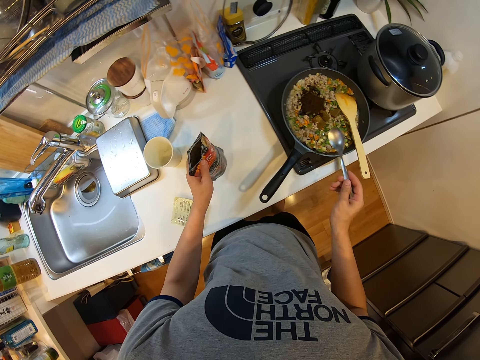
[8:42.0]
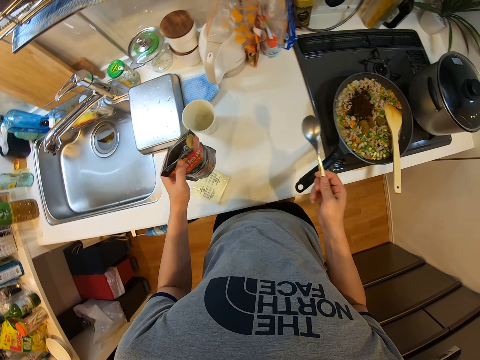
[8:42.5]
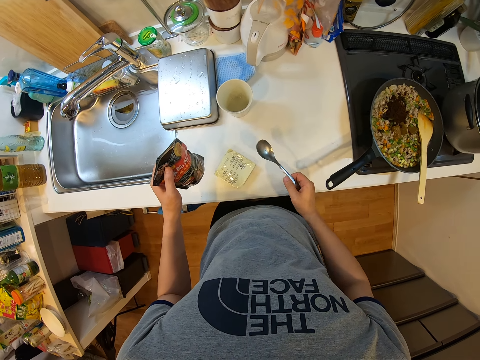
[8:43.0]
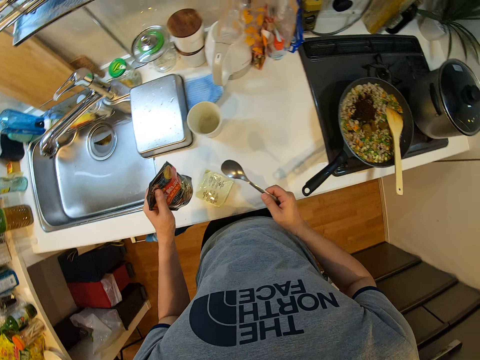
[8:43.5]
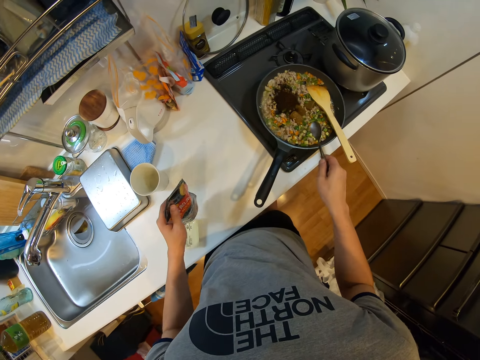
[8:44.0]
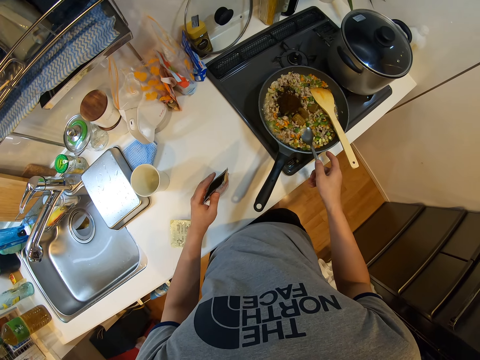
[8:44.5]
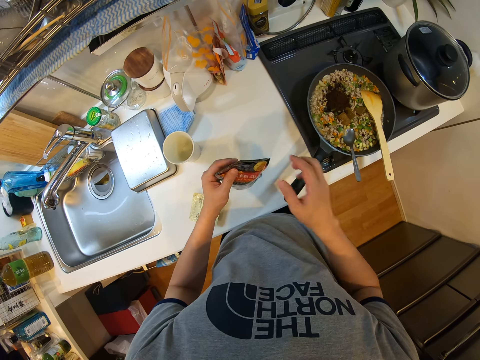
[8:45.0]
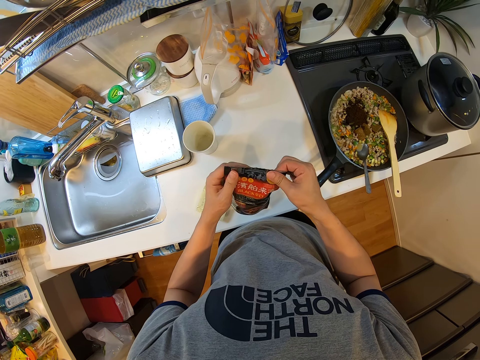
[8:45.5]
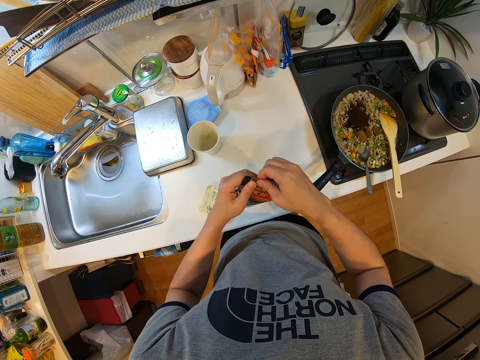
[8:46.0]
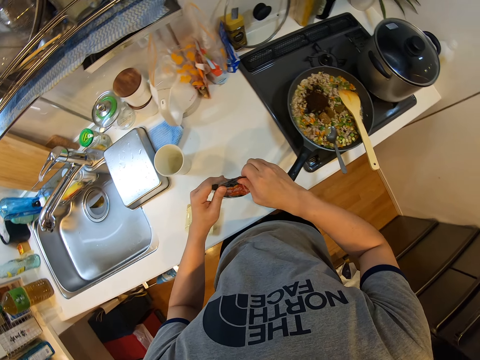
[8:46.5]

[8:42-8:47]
The camera wearer moves the paste on the table. He puts the spoon on the frying pan. He closes the seasoning powder packet with his hands.

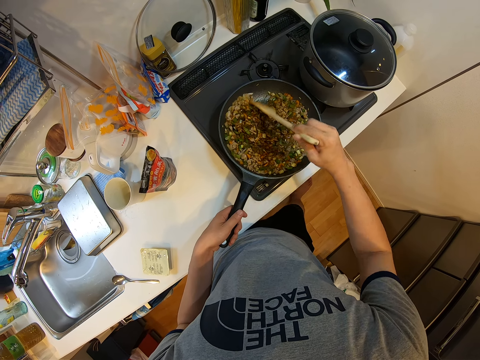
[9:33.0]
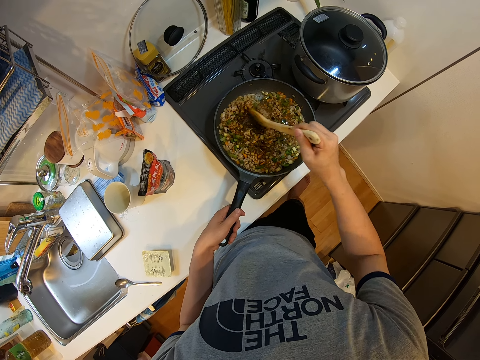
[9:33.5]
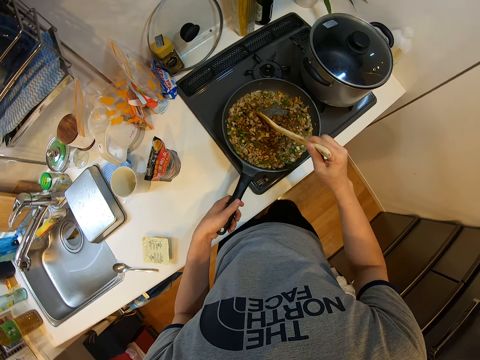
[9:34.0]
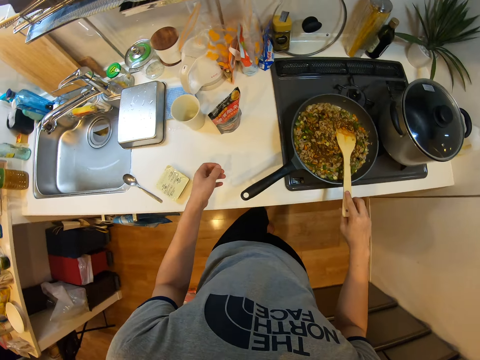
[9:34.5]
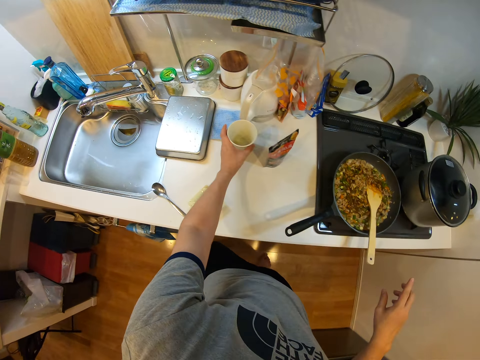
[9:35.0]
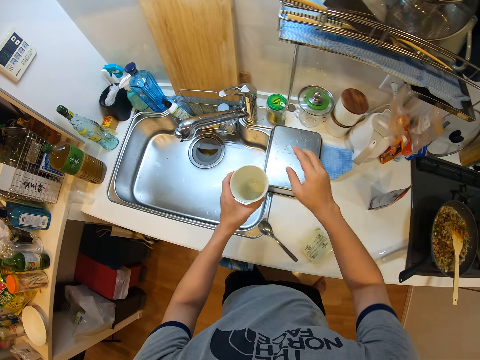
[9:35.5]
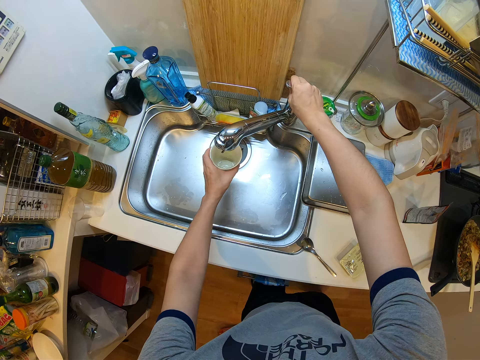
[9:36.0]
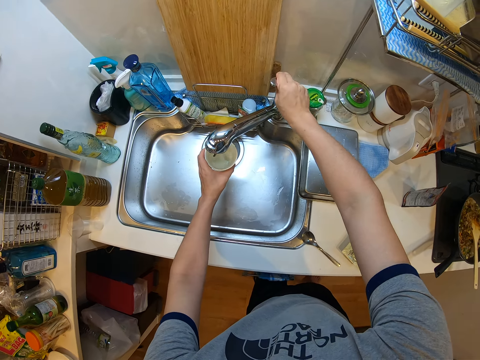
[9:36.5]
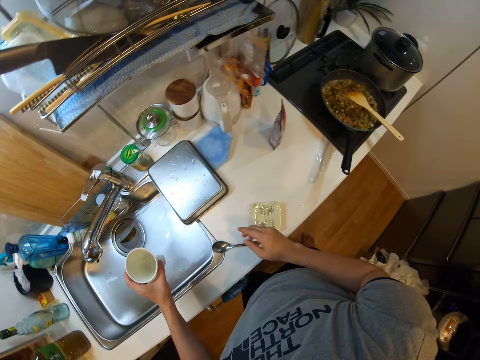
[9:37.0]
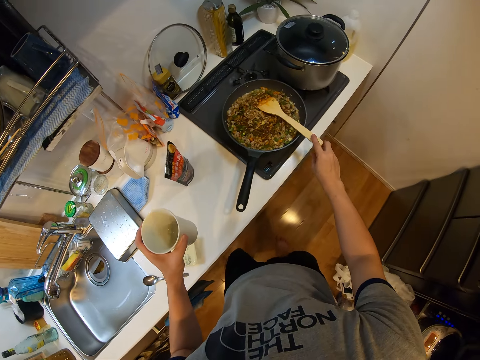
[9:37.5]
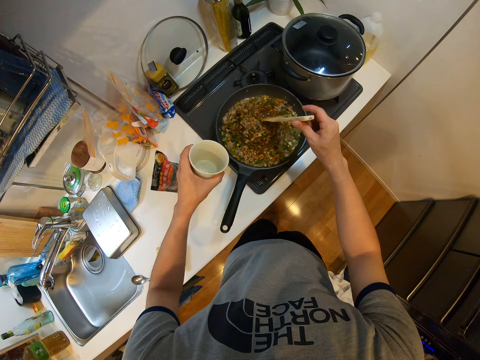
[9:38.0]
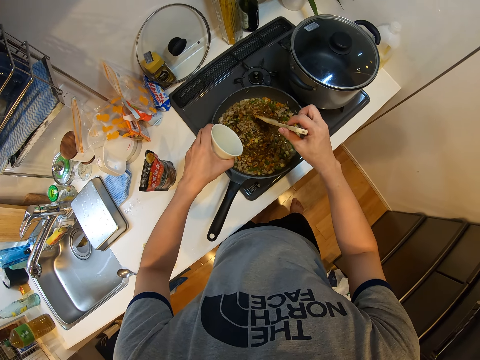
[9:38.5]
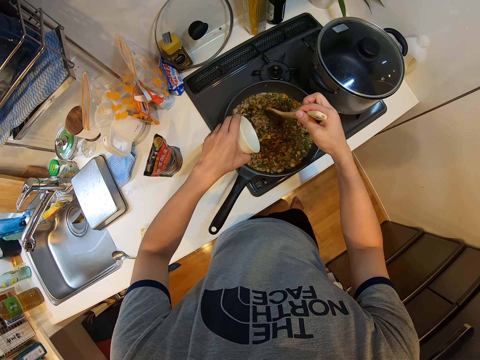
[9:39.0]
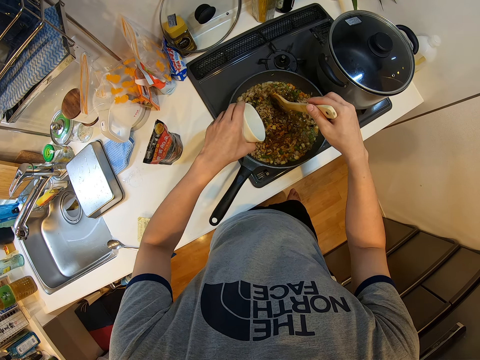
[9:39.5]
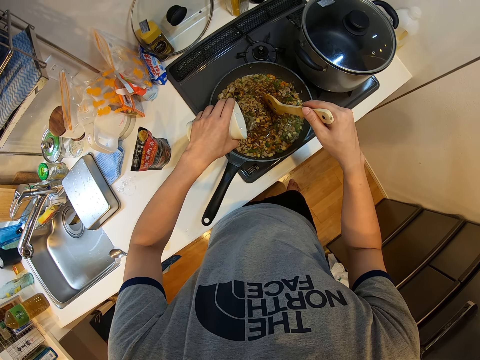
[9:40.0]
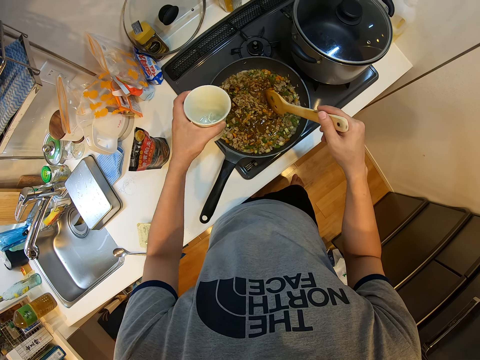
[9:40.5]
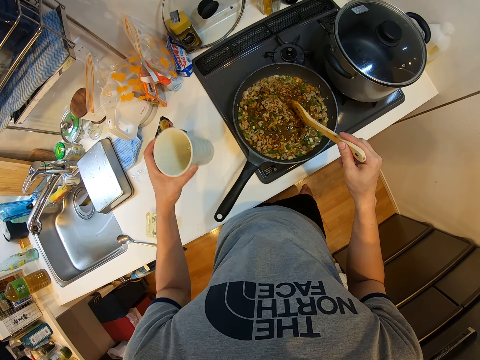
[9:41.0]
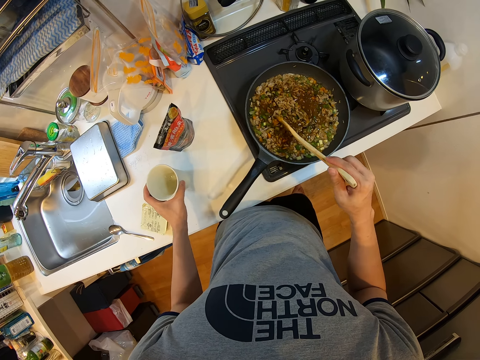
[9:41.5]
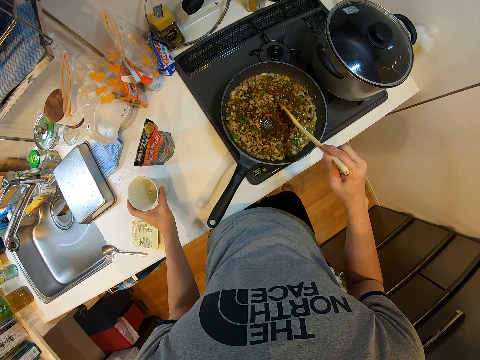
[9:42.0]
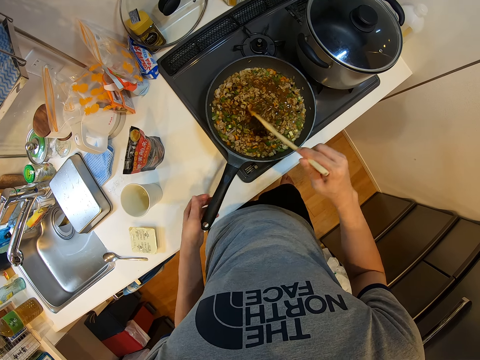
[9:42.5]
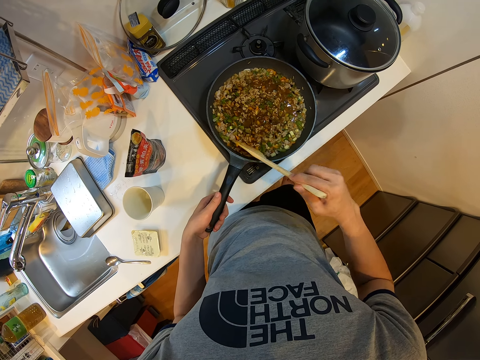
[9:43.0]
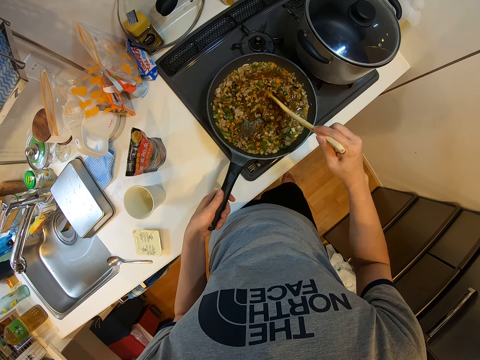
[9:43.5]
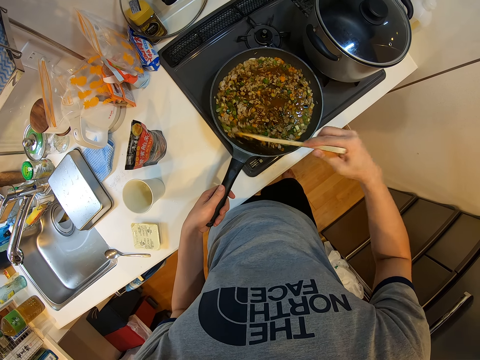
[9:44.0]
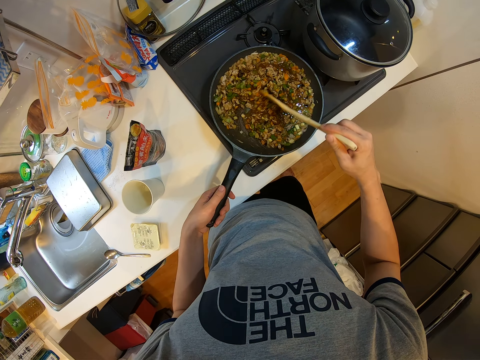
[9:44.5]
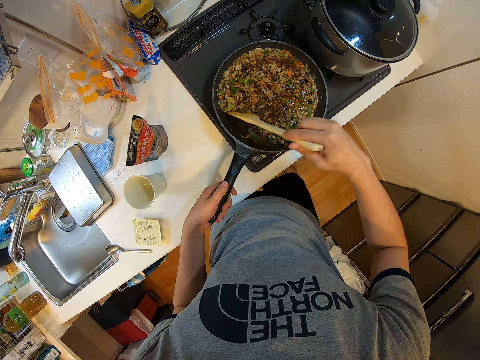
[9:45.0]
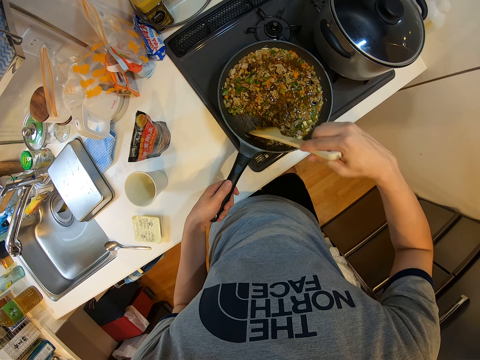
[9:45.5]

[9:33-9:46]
The camera wearer lets go of the wooden spatula or ladle in the cooking pot or frying pan. He picks up the ceramic shot glass or cup from the kitchen top. He turns on the tap with his right hand. He puts water on the ceramic shot glass. He places the cup under the tap. He closes the tap water. He holds the wooden spatula. He picks up the wooden ladle in the frying pan. He pours water from the cup into the frying pan. He places the cup on the table. He stirs the food in the frying pan with the wooden ladle. He holds the frying pan handle with his left hand. He stirs something on the cooking pot with the wooden spatula.

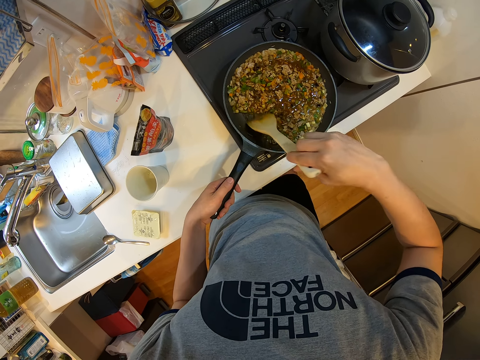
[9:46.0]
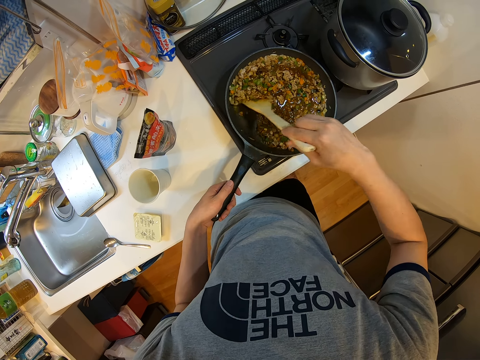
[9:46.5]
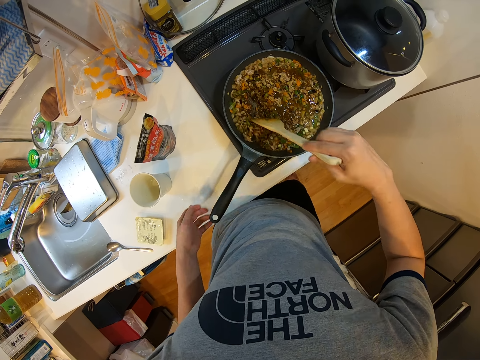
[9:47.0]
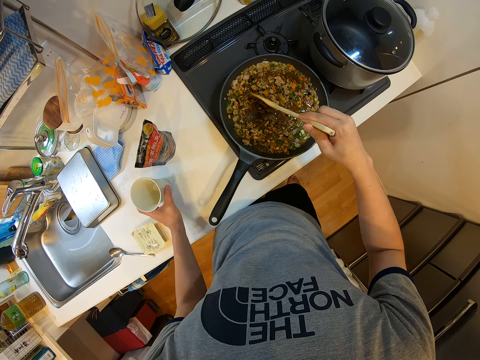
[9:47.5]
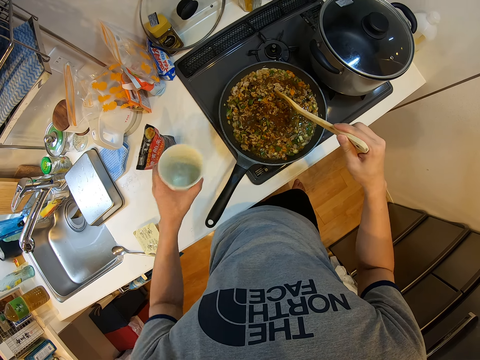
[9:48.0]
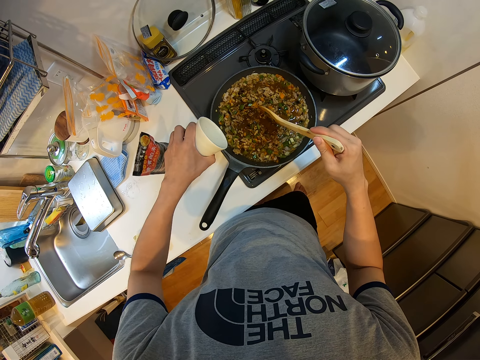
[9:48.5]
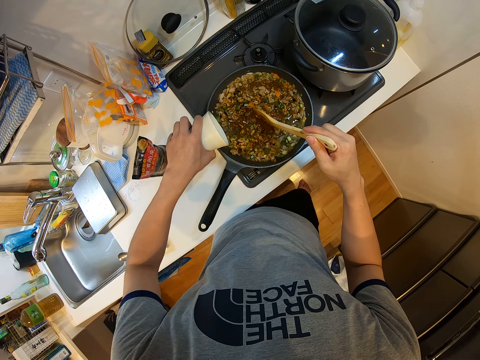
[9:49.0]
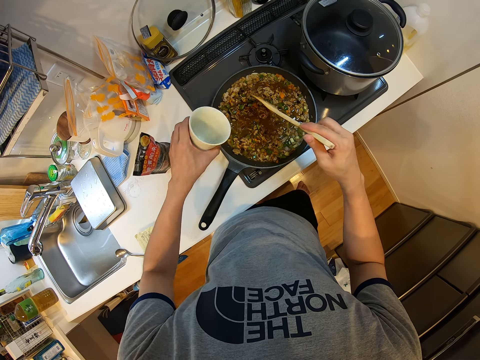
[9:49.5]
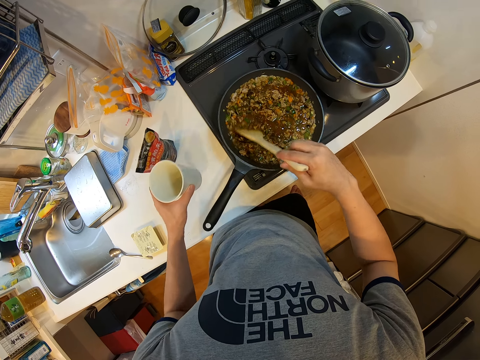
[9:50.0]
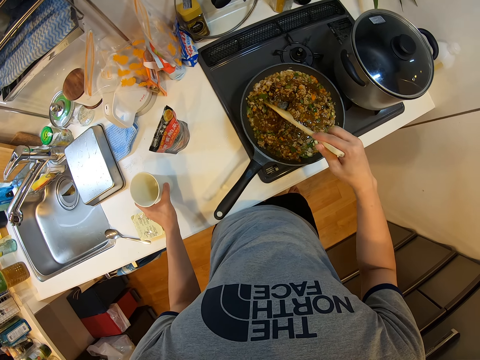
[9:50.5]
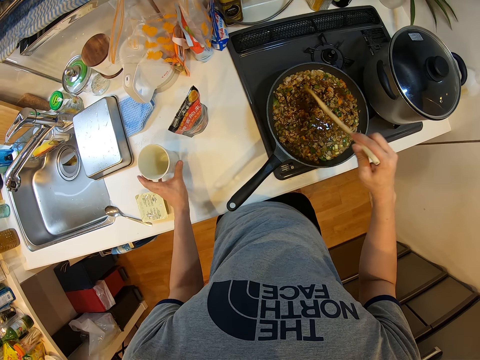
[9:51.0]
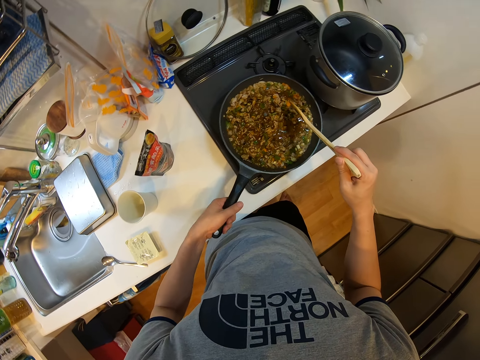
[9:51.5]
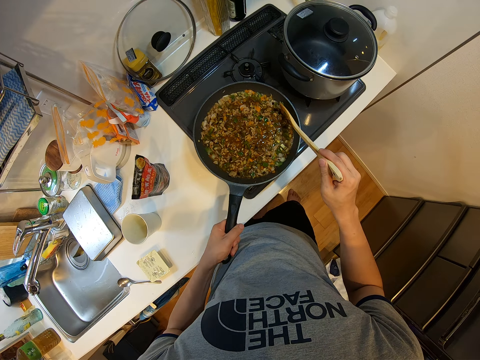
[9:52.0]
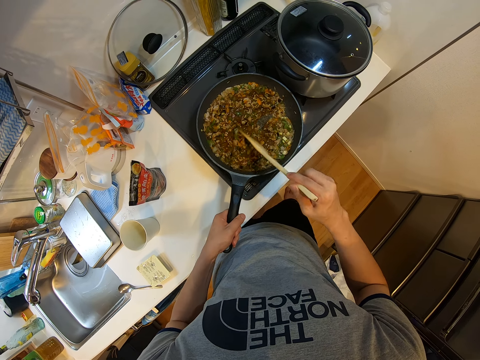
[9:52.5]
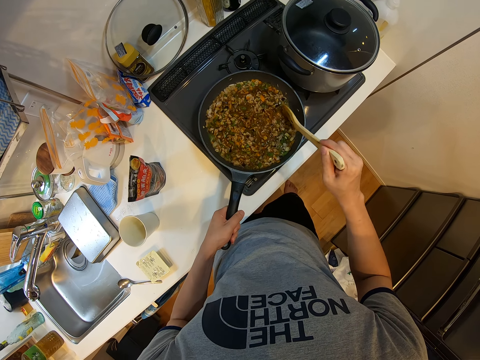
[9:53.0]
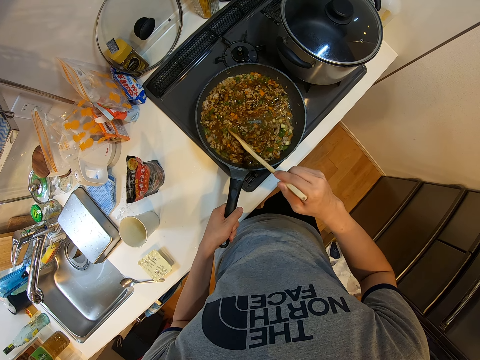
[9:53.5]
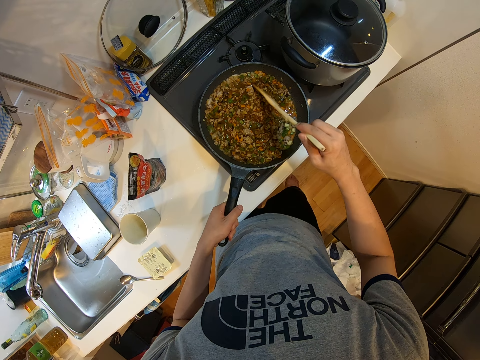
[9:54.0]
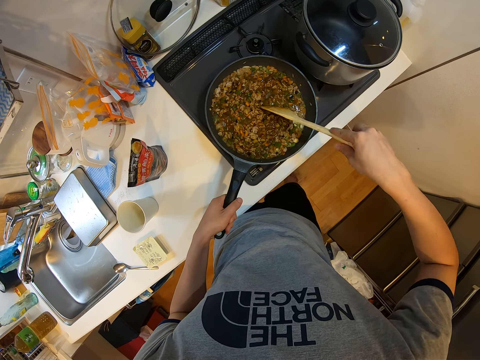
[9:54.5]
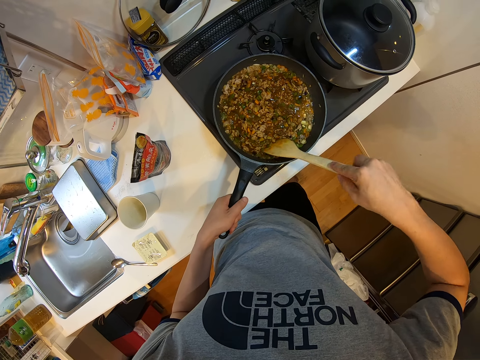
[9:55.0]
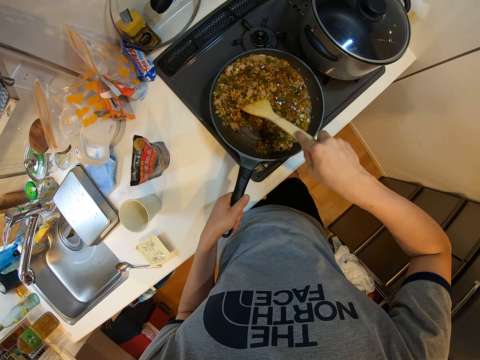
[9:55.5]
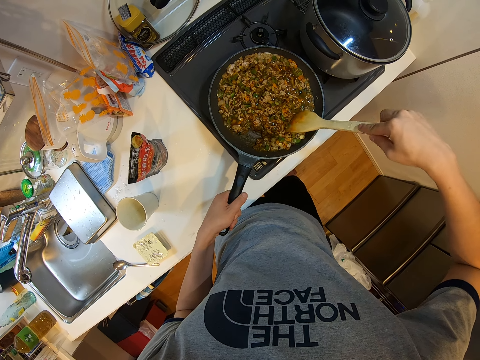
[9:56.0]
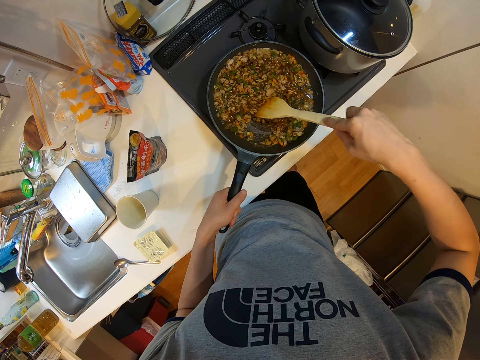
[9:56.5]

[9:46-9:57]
The camera wearer picks up the ceramic shot glass with water from the kitchen top with his left hand. He pours water on the cooking pot or frying pan with the ceramic shot glass. He stirs something on the cooking pot with the wooden spatula or ladle. He places the ceramic shot glass on the kitchen top. He stirs something on the cooking pot with the wooden spatula. He lifts and shakes the cooking pot. He adjusts the frying pan on a stove with his left hand. He stirs the food in the frying pan with the wooden ladle. He places the cooking pot on the cooking gas.
